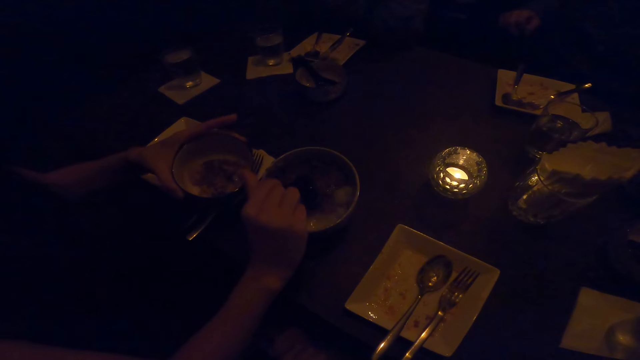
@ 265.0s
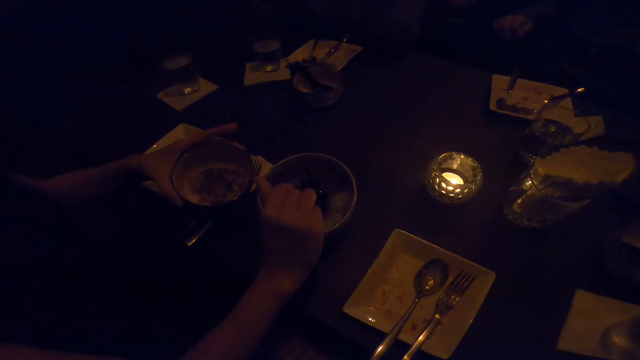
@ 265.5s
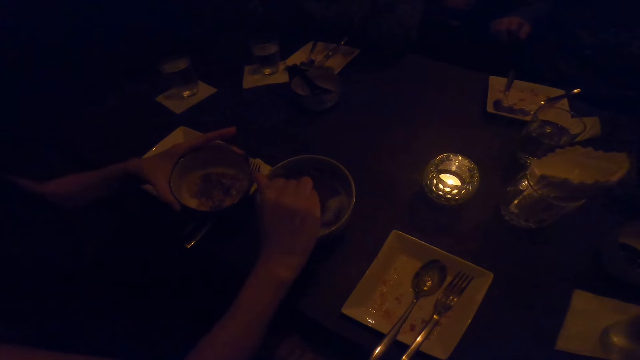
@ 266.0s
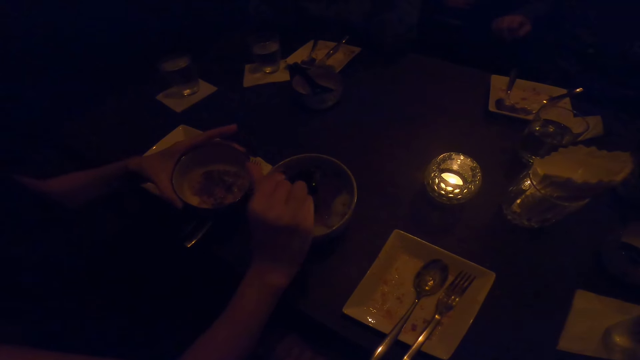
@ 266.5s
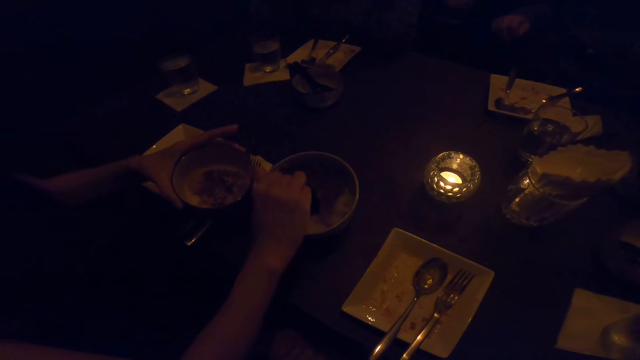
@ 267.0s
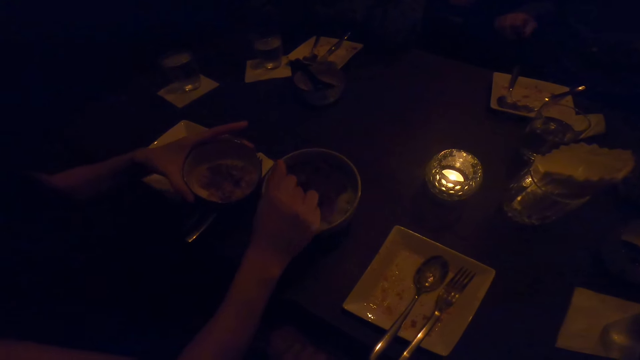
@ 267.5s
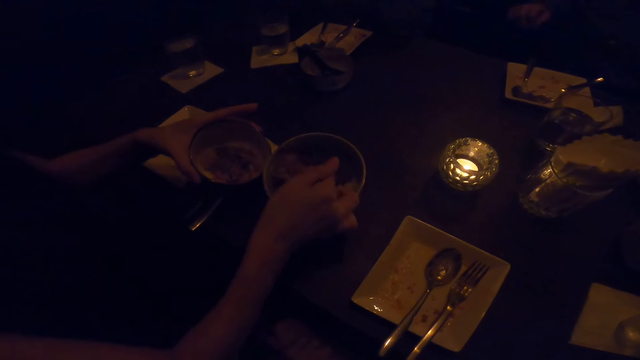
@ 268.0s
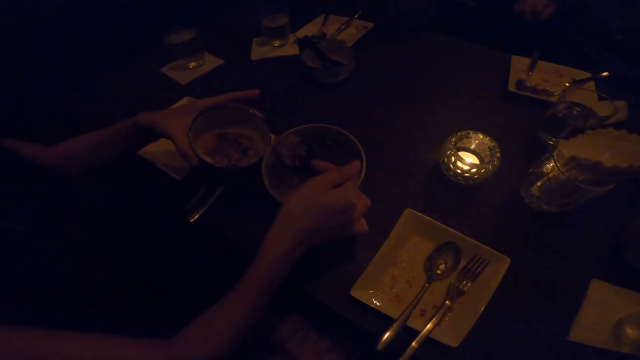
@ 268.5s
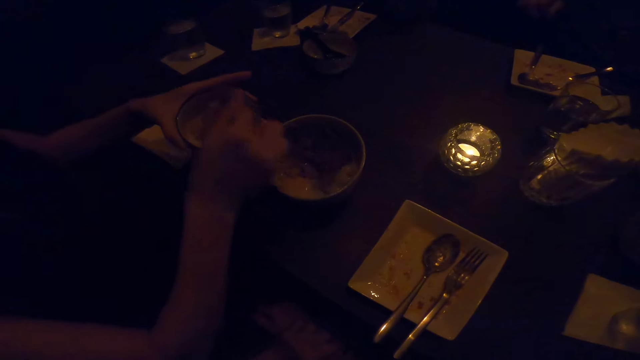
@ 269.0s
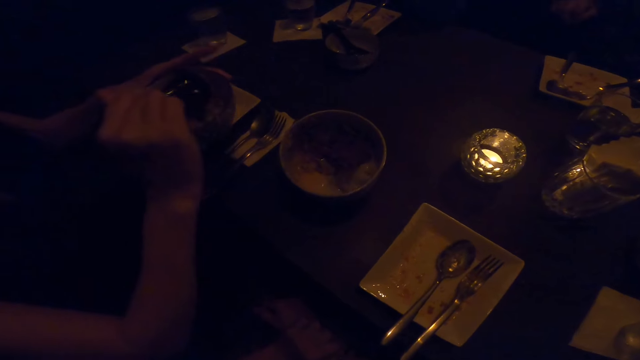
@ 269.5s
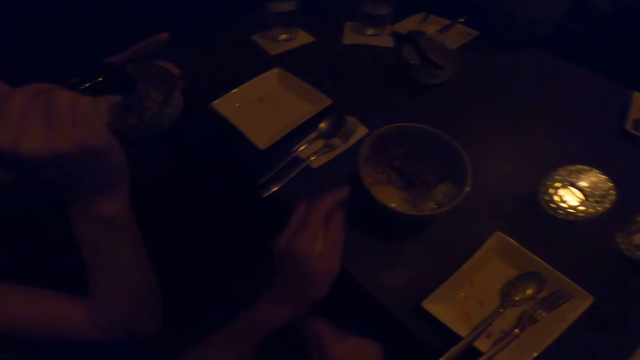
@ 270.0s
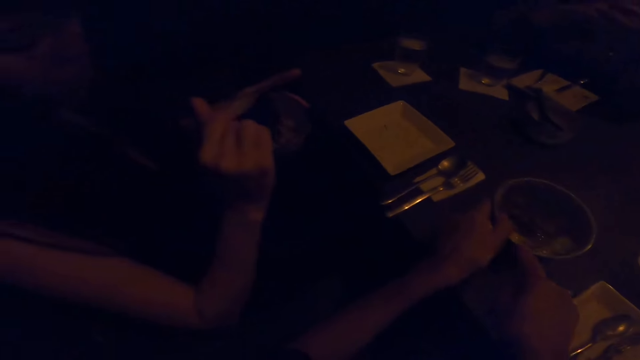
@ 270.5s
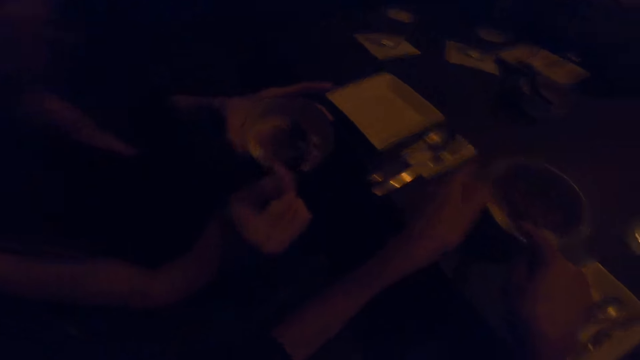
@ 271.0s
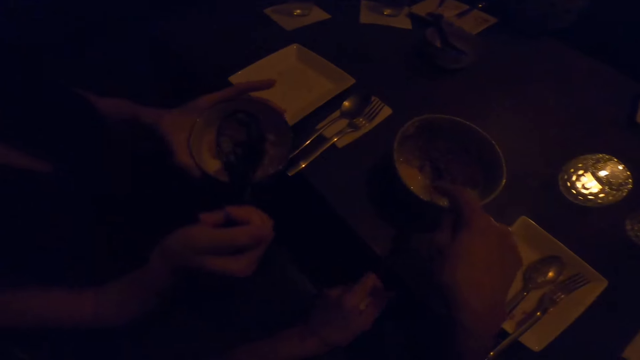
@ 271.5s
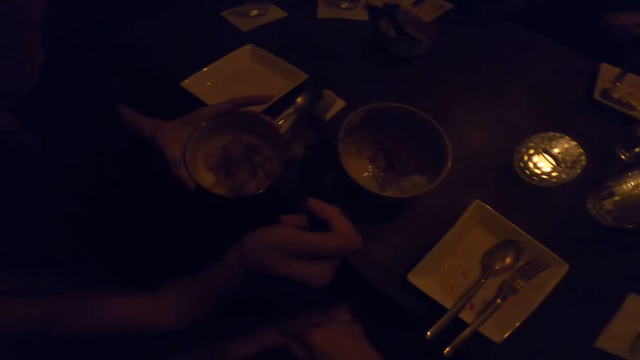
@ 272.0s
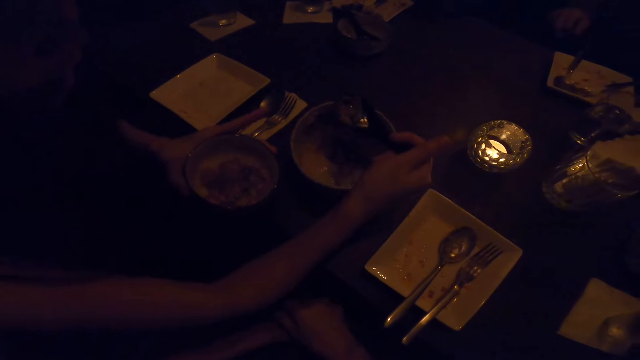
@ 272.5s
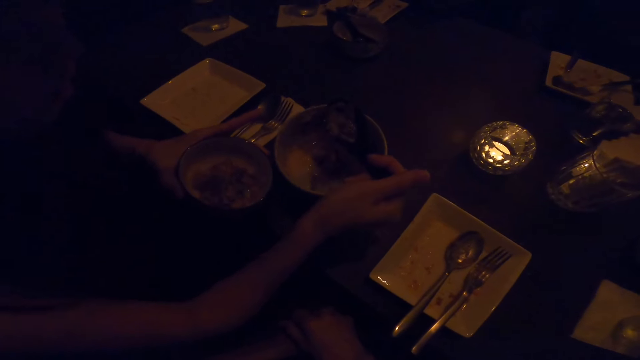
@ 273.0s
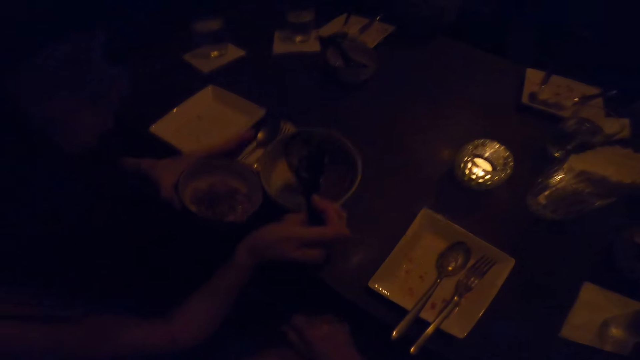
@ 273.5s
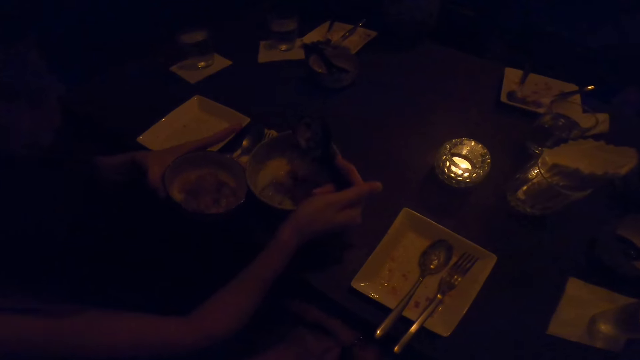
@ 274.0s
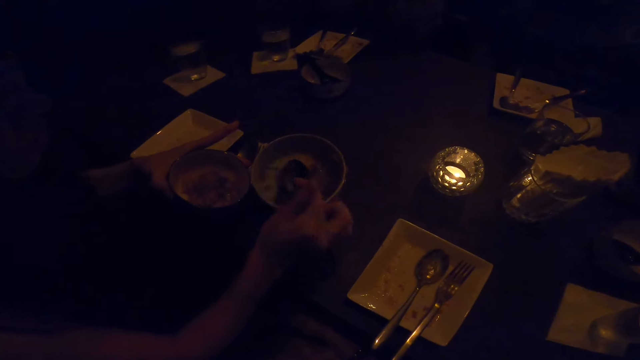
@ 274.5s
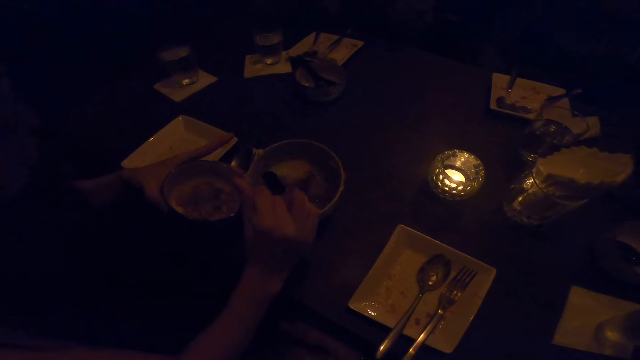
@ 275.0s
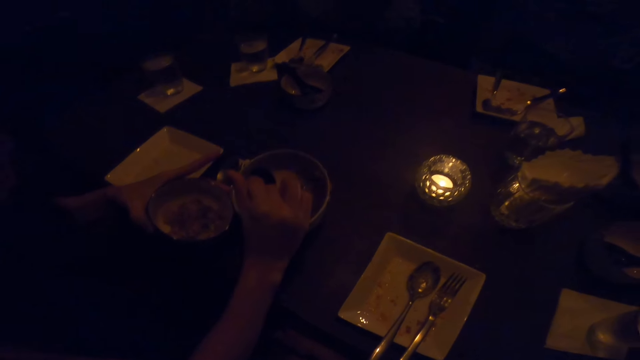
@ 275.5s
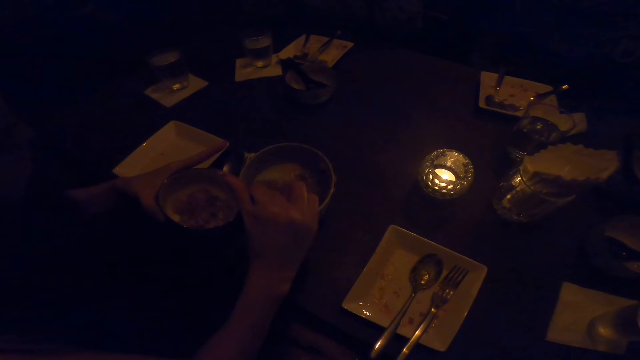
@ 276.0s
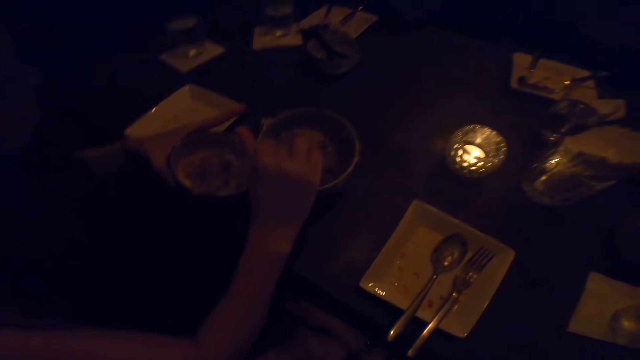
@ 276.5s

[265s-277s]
A man takes food with the spoon from the bowl on the table with his right hand to a bowl in his left hand. The man puts the food on the plate. The camera wearer rotates the plate. The man adjusts the bowl on the table with his right hand. The man moves the plate.

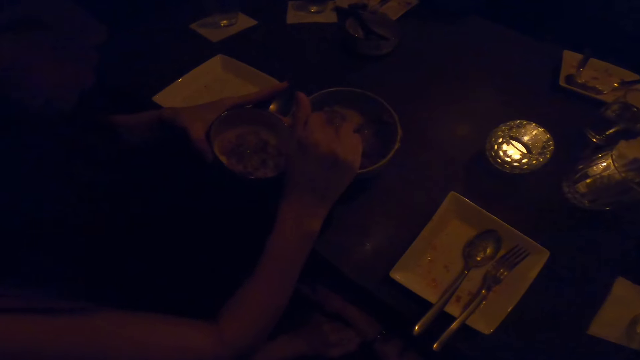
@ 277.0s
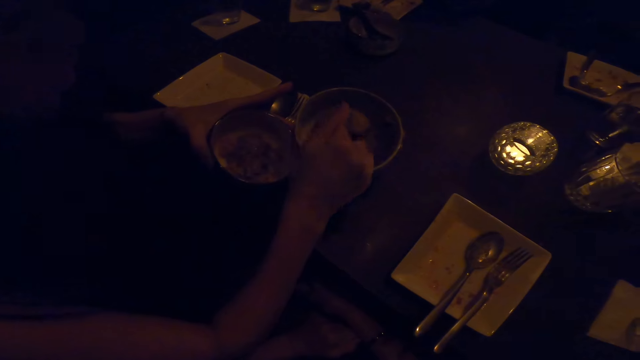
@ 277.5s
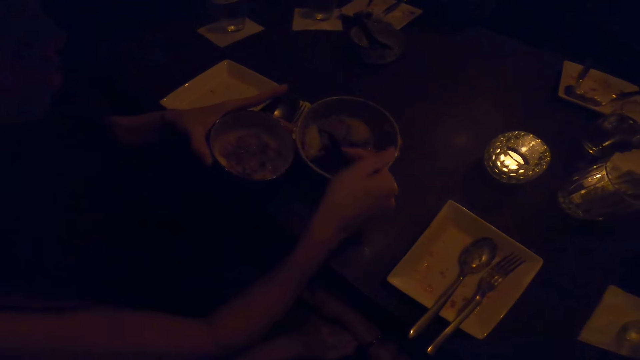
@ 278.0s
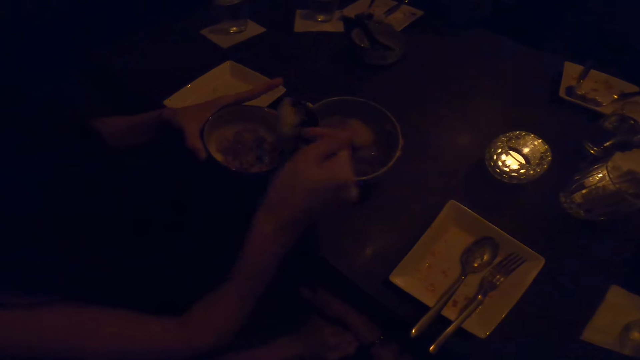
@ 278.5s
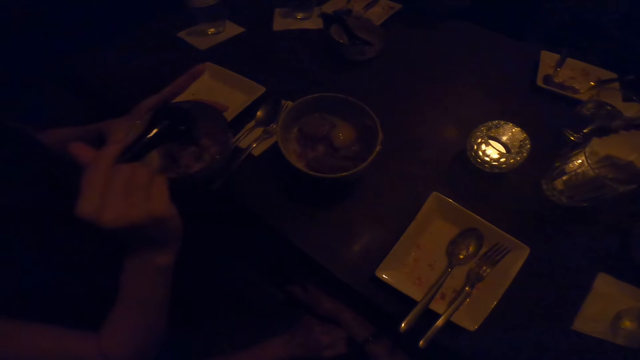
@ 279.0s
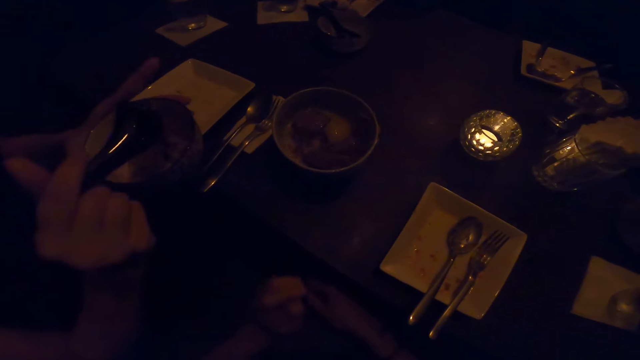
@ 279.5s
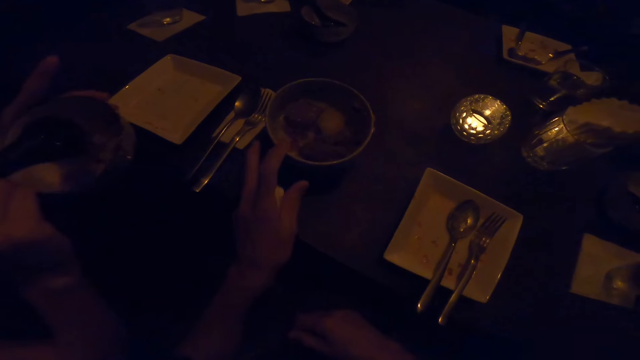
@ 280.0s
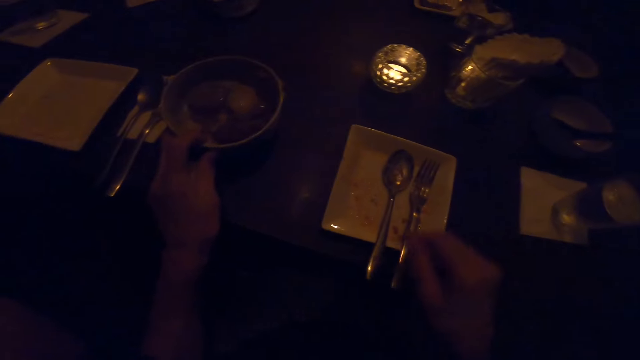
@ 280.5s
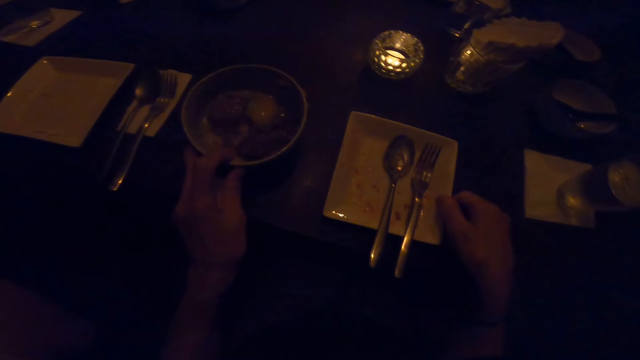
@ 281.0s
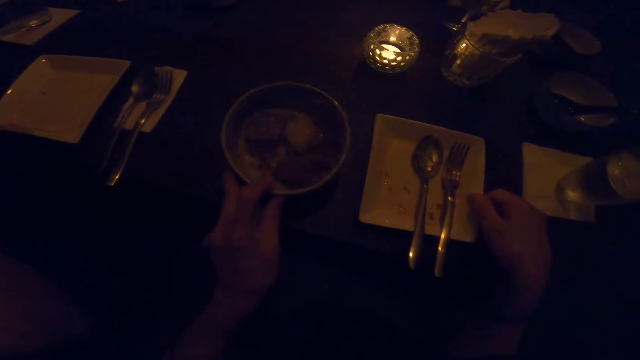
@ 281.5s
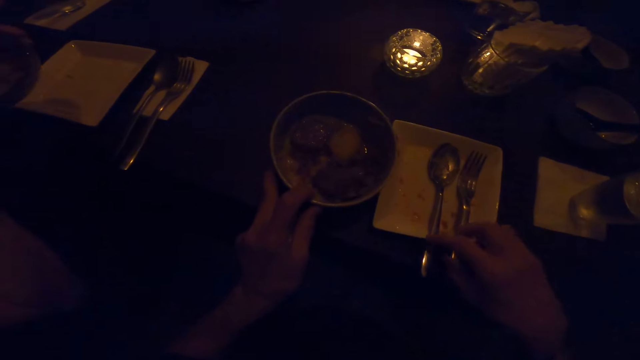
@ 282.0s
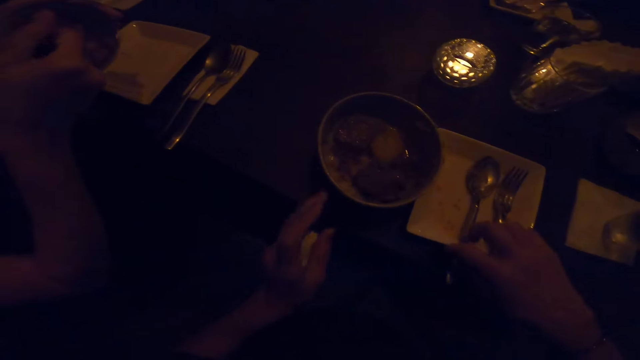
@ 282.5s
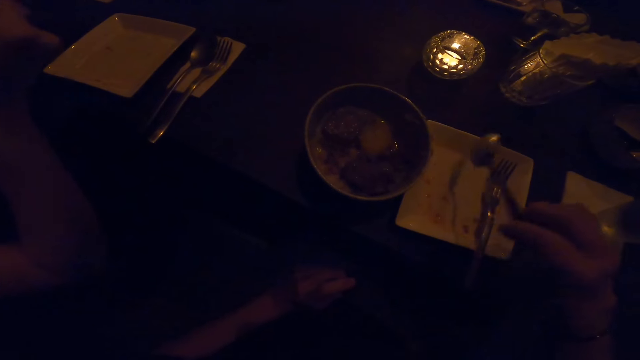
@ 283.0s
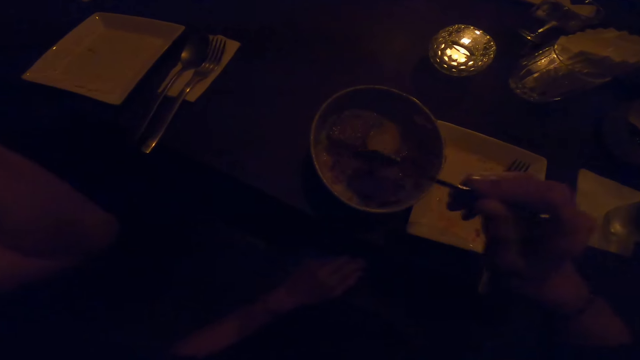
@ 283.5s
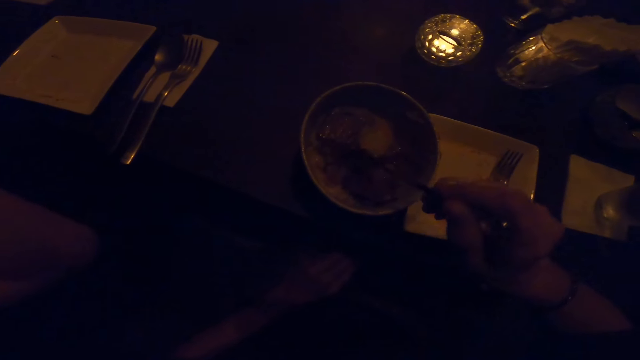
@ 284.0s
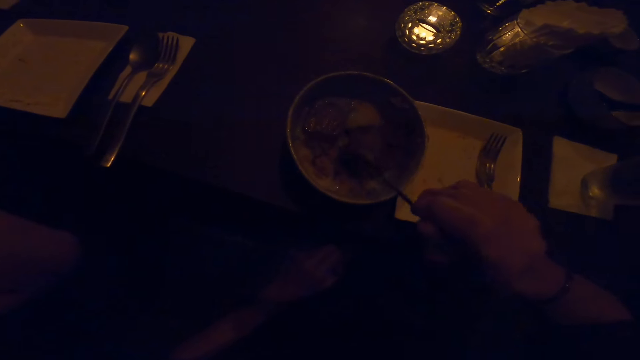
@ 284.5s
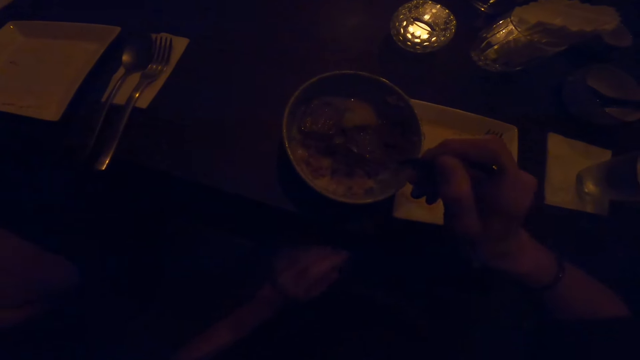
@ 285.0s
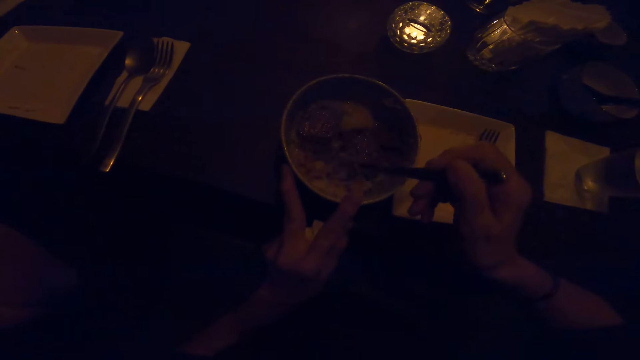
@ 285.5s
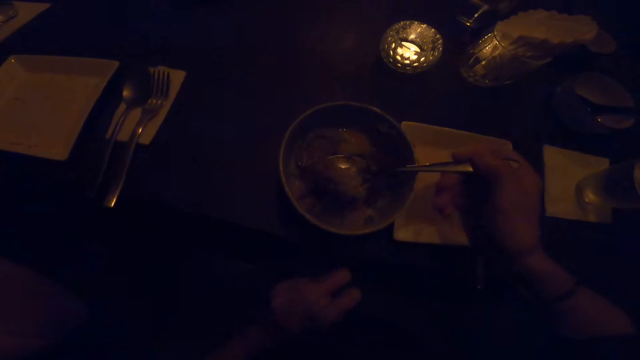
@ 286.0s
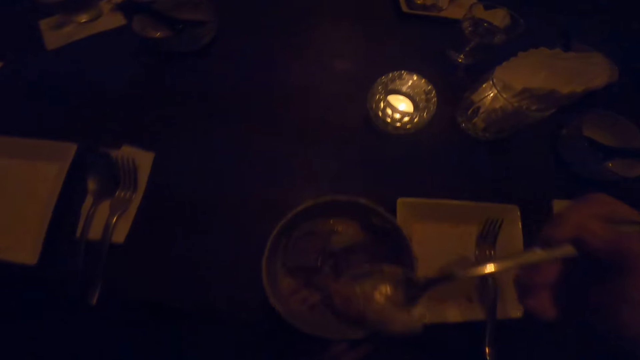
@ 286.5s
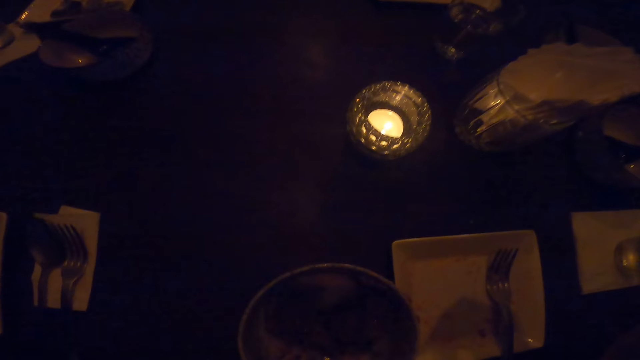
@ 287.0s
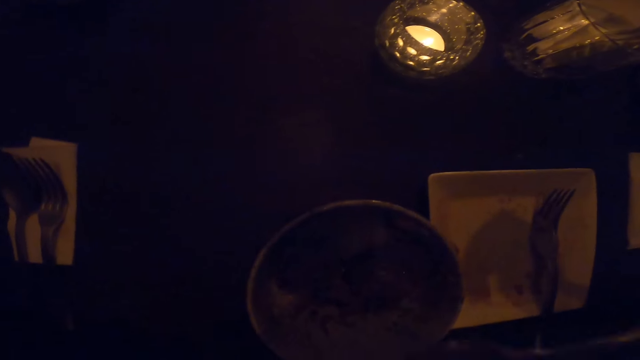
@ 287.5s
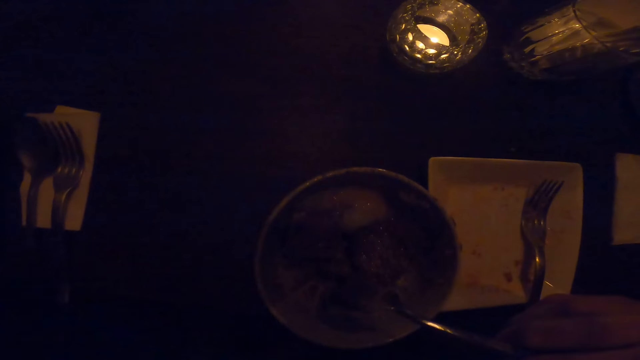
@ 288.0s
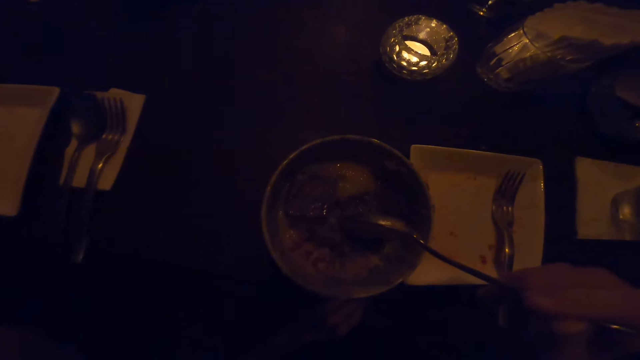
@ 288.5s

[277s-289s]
A man takes food with the spoon from the bowl on the table with his right hand to a bowl in his left hand. The man puts the food on the plate. The camera wearer adjusts the bowl on the table with his left hand. He adjusts the plate on the table with his right hand. He picks up the spoon from the plate on the table with his right hand. He holds the bowl on the table with his left hand and eats from the bowl on the table with the spoon in his right hand.
